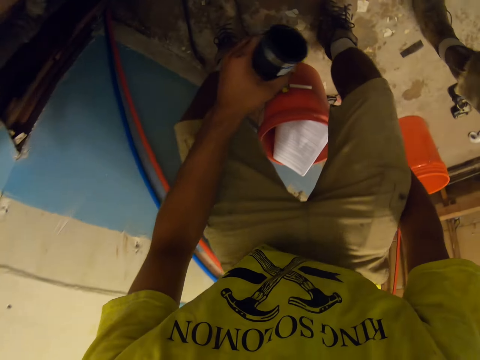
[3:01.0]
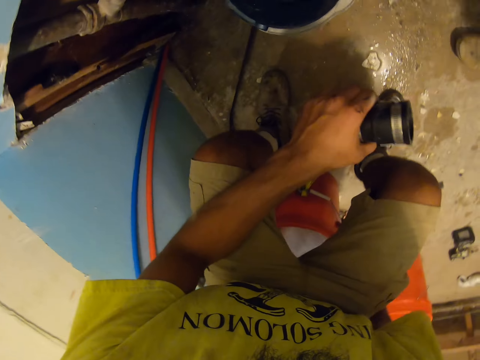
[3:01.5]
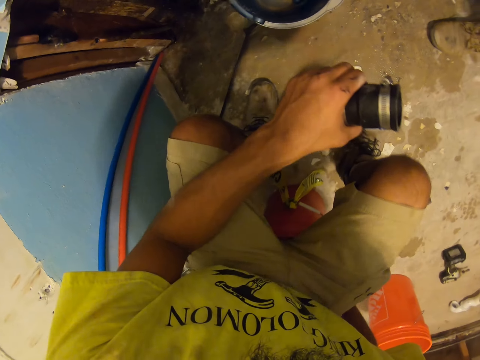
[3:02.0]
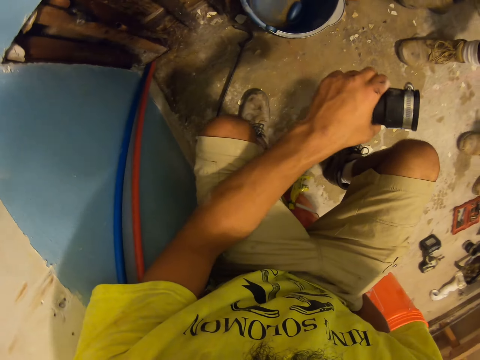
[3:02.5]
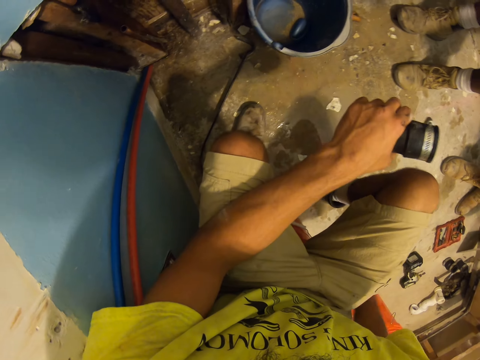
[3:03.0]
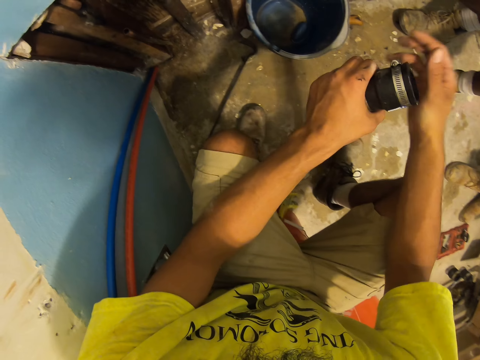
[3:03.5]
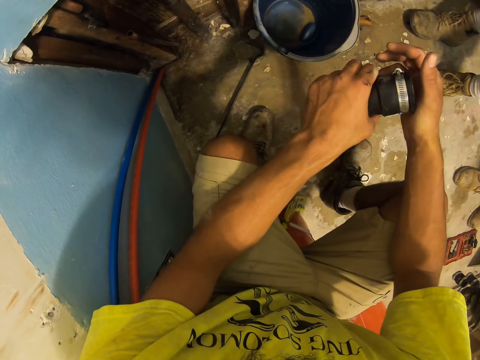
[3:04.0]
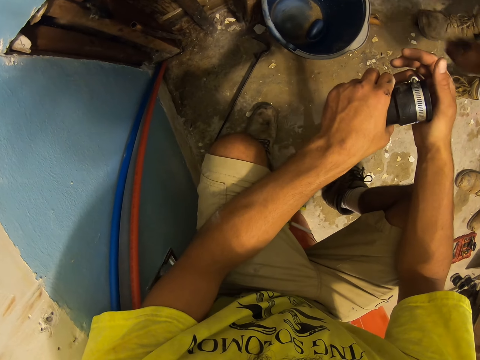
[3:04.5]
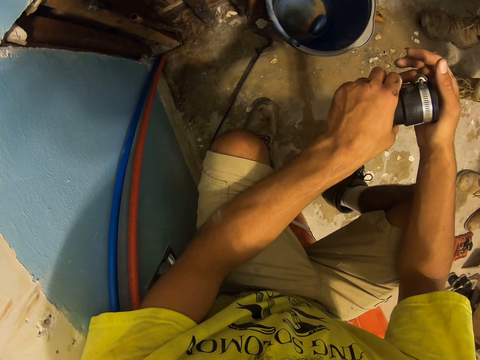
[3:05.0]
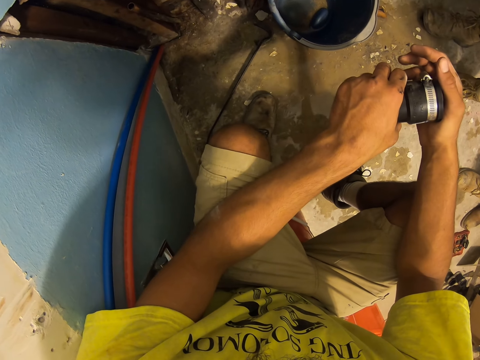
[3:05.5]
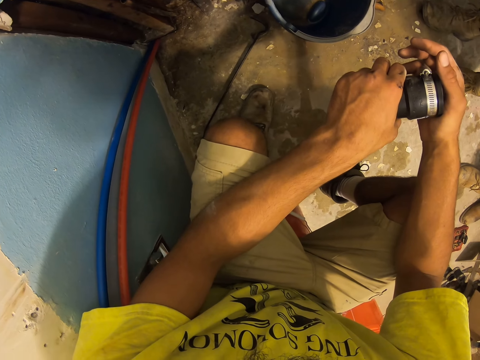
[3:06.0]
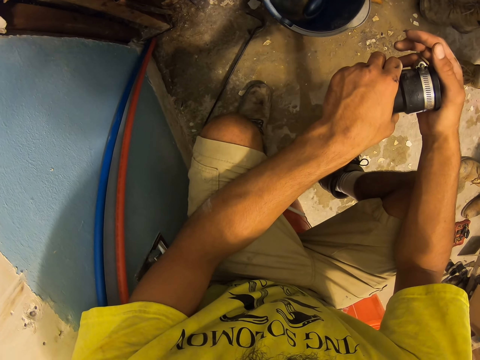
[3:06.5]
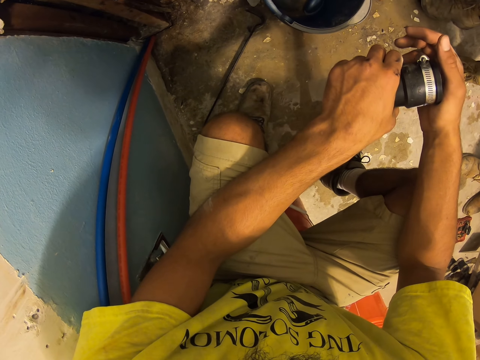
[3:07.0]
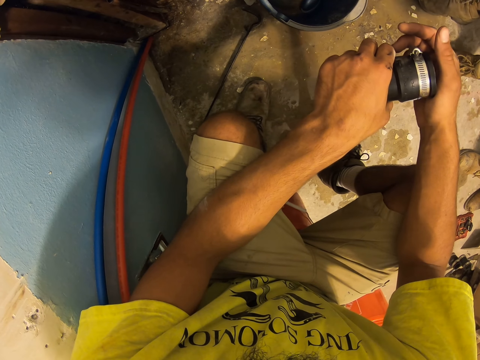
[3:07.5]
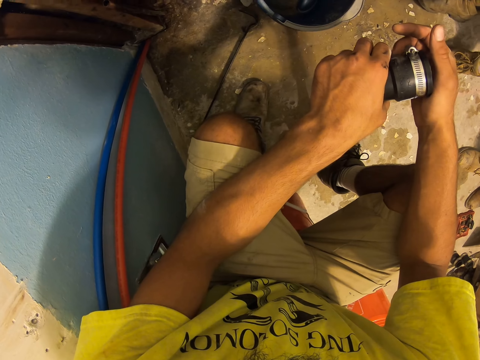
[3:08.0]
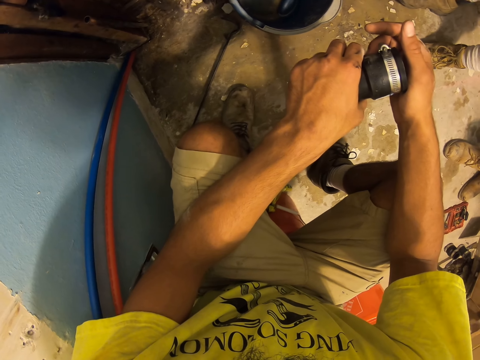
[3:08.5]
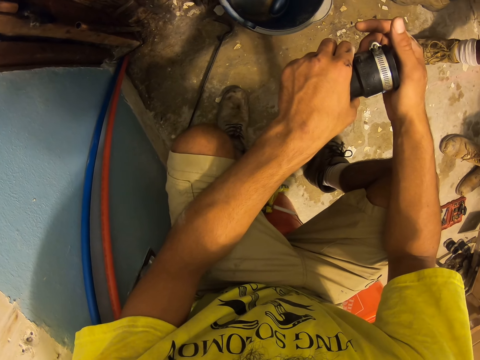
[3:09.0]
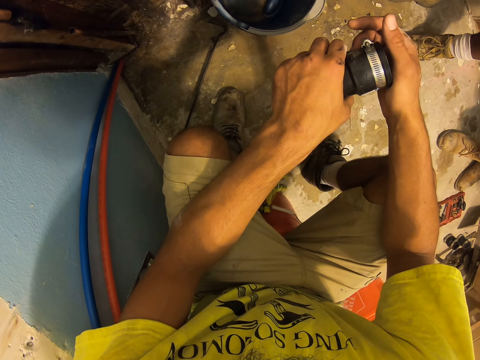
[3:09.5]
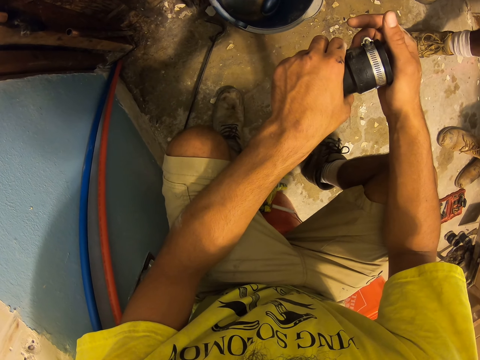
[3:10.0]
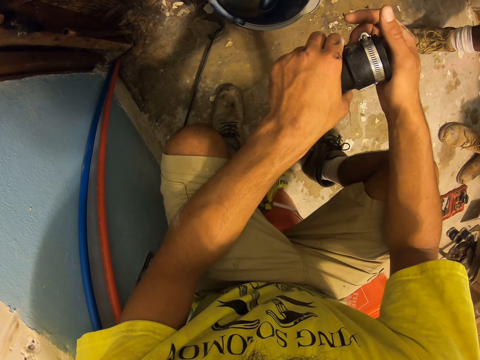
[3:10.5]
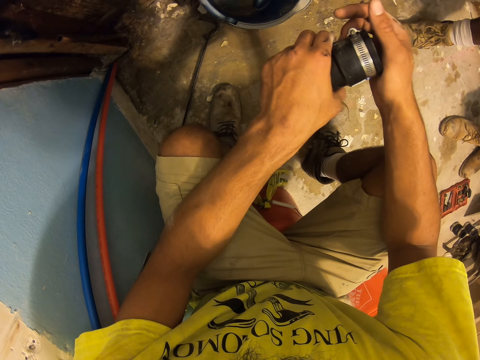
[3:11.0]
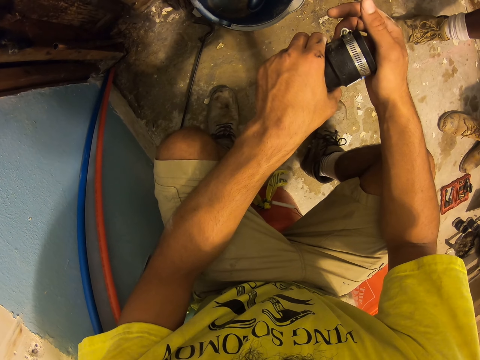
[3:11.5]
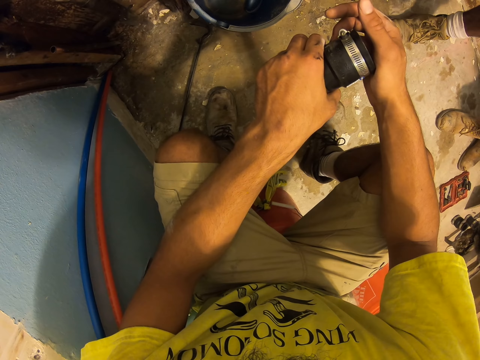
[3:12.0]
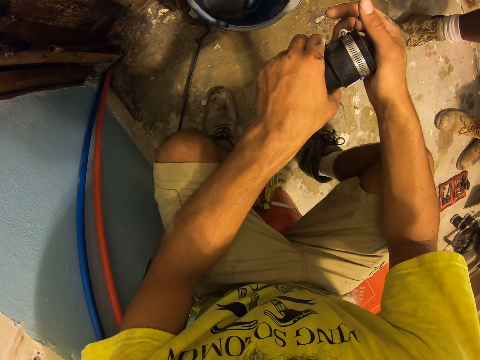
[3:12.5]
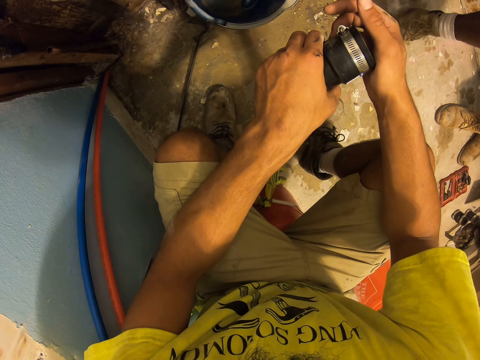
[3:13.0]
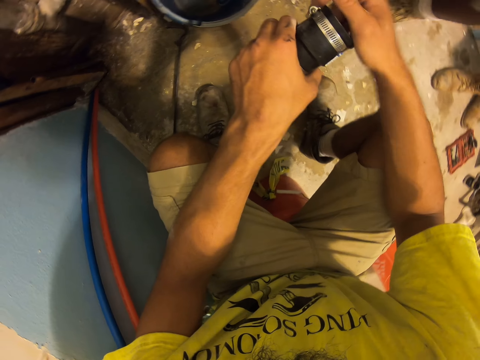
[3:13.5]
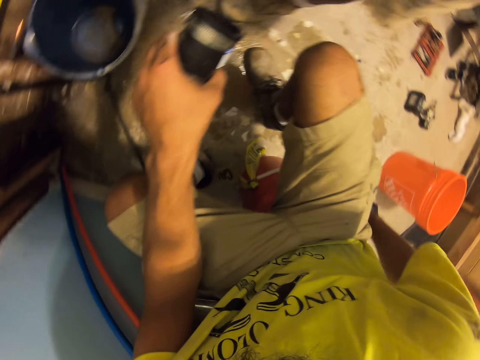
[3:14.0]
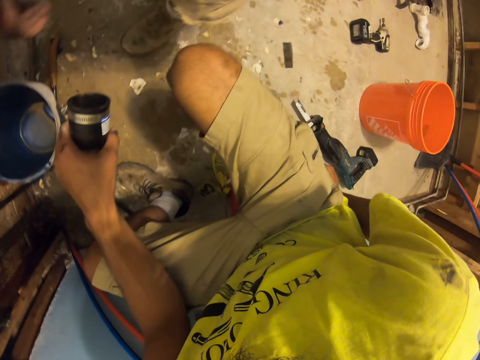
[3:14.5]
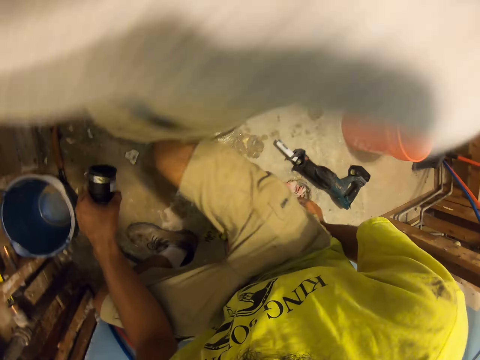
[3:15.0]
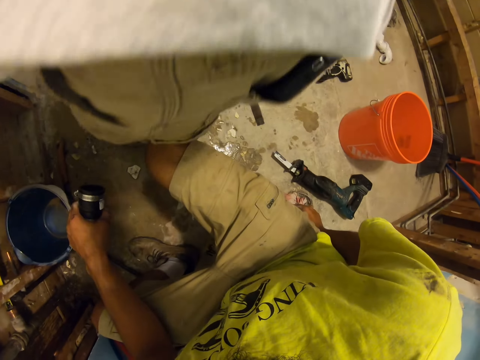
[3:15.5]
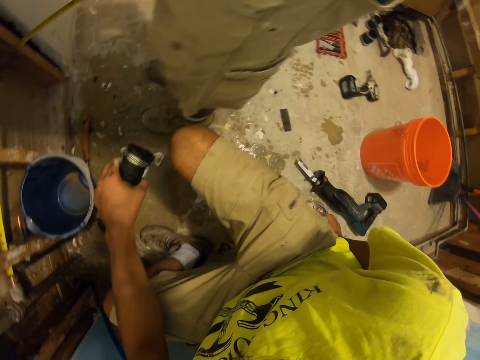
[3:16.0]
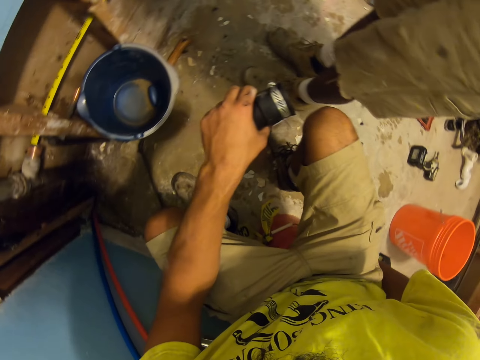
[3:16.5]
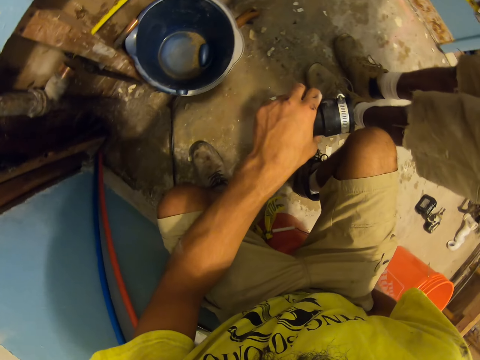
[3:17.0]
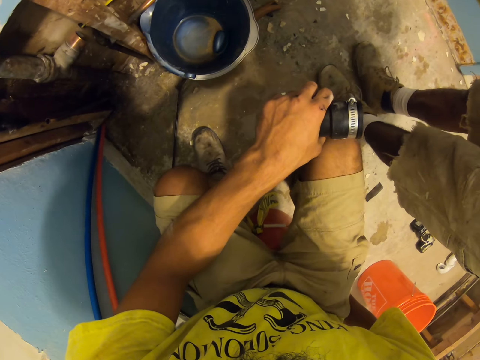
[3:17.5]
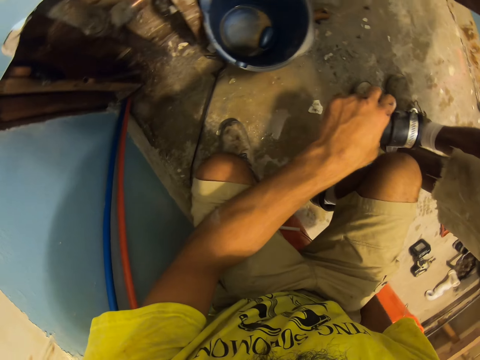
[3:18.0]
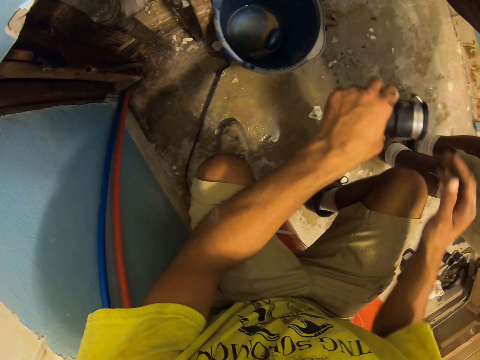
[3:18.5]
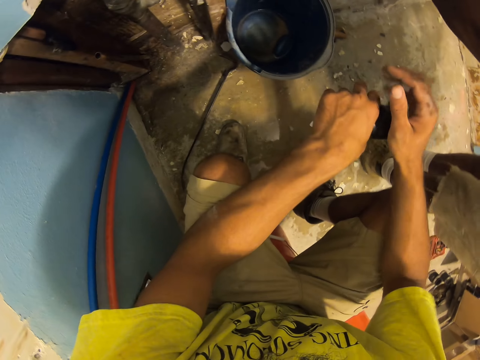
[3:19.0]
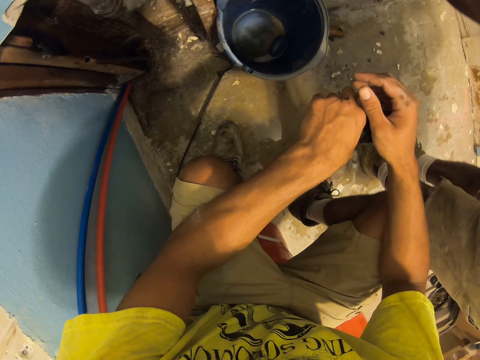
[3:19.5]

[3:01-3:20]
The camera wearer bends downwards. They sit on a bucket. A man stands close to the camera wearer. The camera wearer looks around. Another man moves a hand. The other man moves around. The camera wearer moves around. They look around.

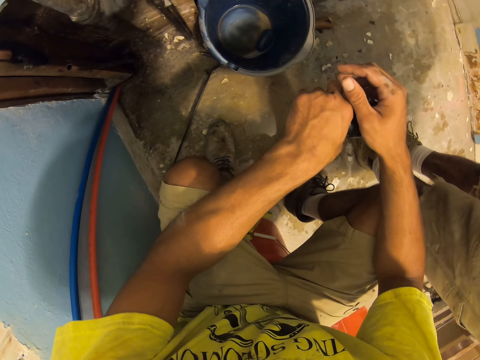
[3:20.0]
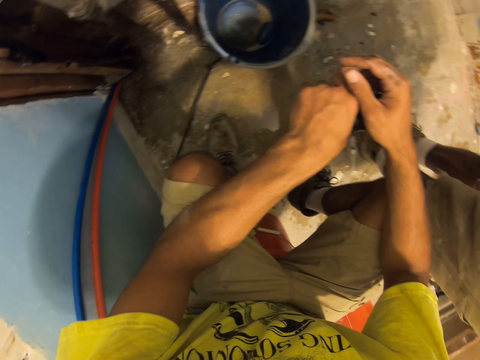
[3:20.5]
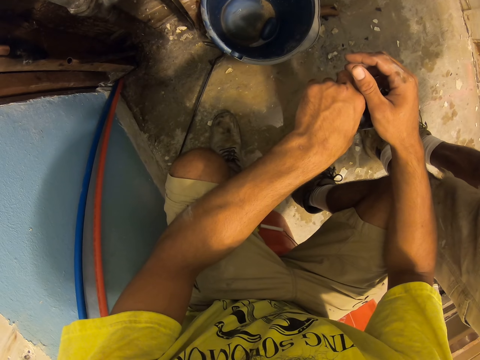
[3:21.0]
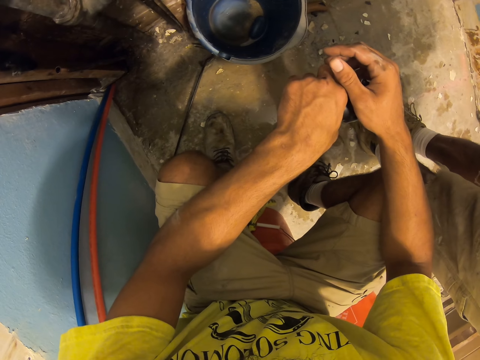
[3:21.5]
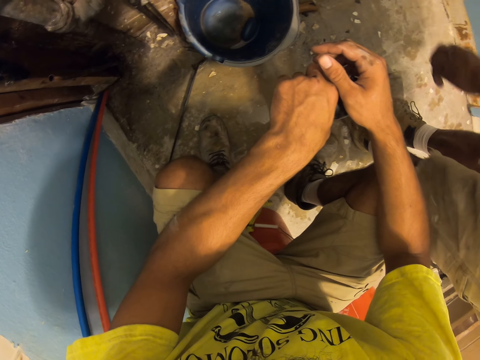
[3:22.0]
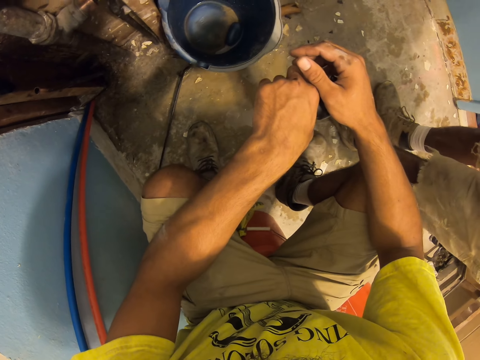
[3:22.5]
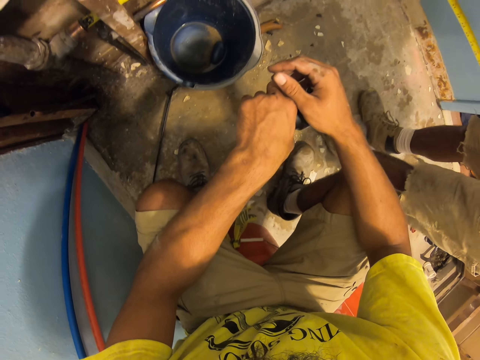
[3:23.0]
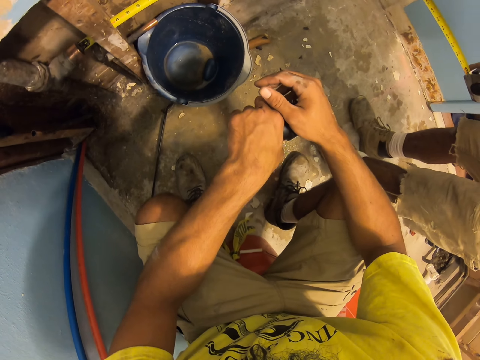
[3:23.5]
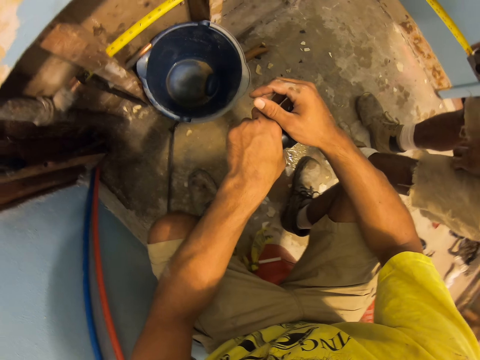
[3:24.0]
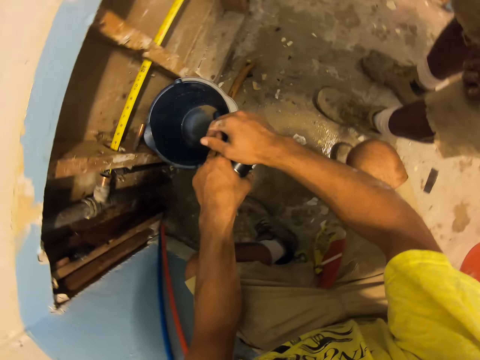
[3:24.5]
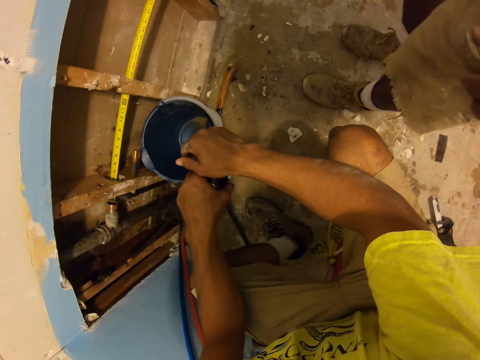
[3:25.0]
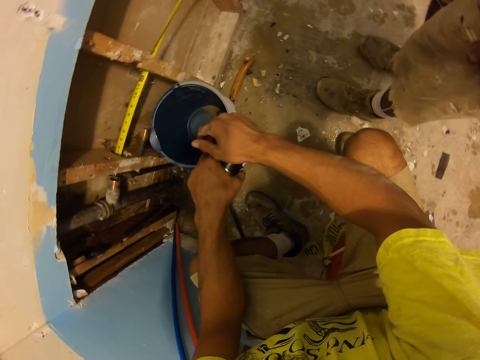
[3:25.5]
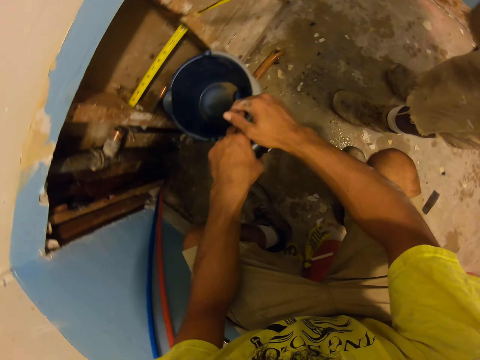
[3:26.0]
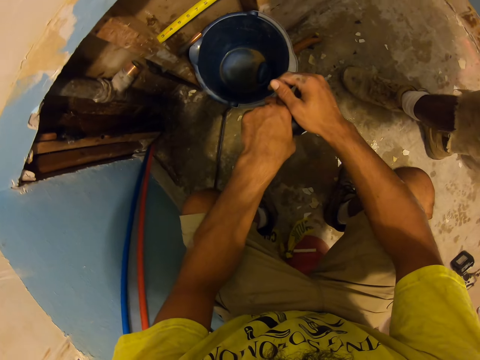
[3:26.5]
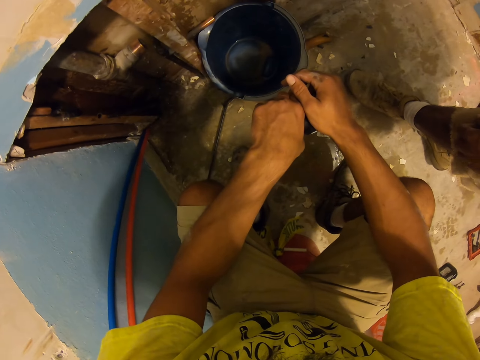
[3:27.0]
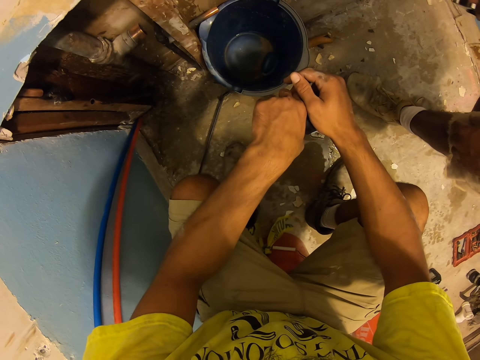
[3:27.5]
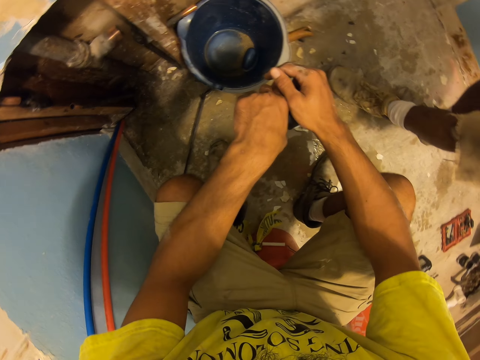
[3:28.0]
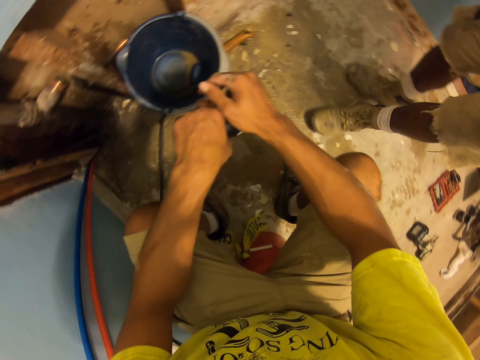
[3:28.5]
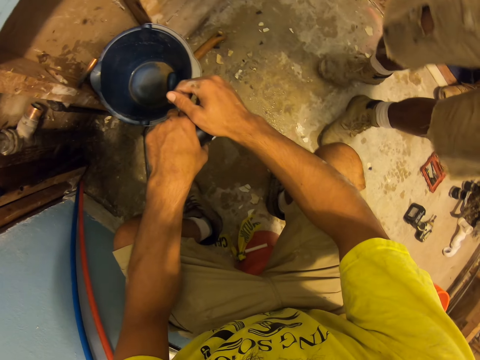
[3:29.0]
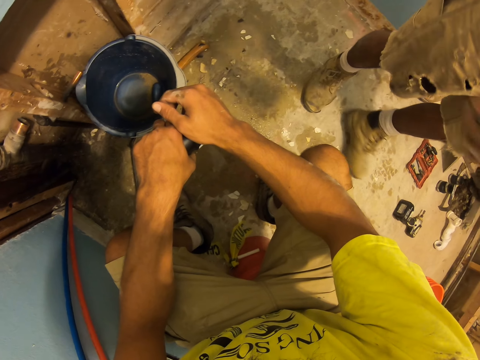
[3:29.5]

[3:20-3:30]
A man moves a hand. The man talks with the camera wearer. The man moves around.
